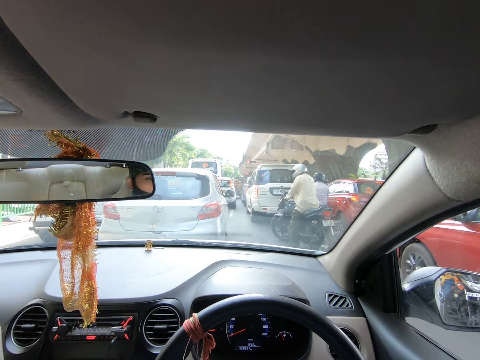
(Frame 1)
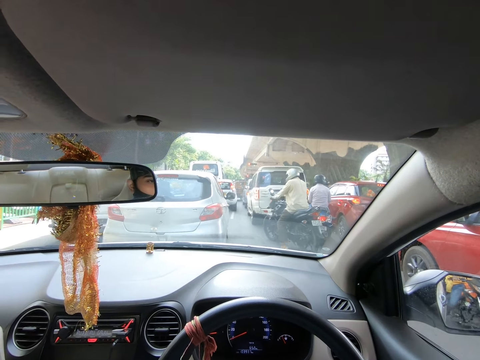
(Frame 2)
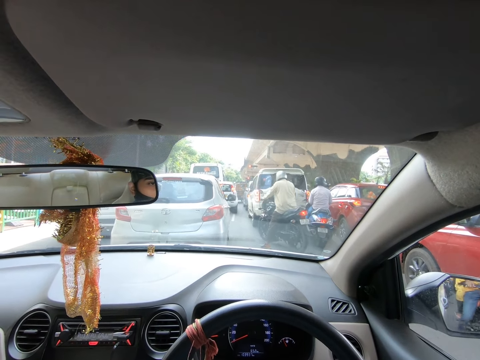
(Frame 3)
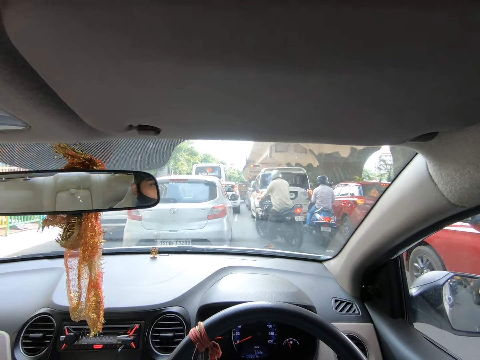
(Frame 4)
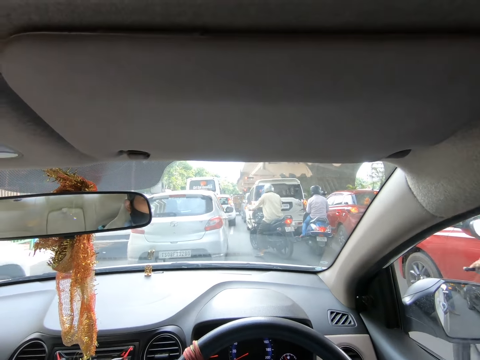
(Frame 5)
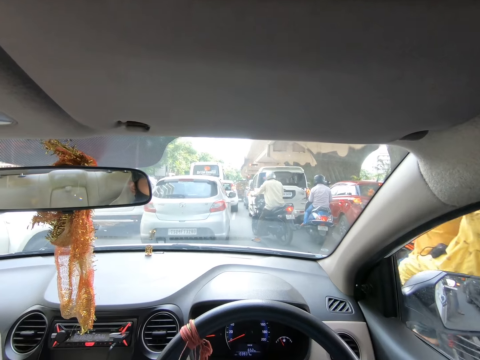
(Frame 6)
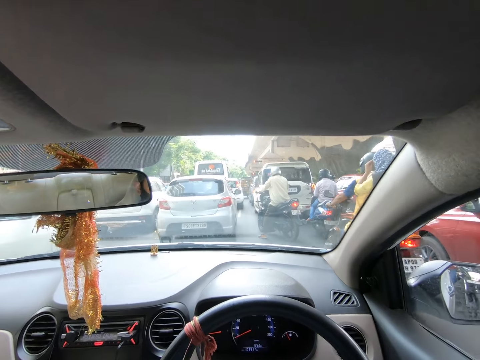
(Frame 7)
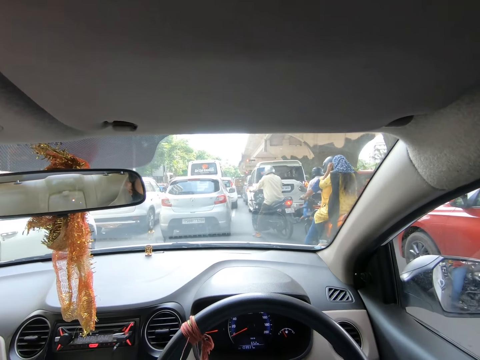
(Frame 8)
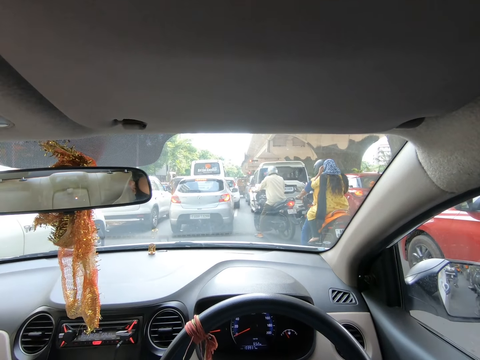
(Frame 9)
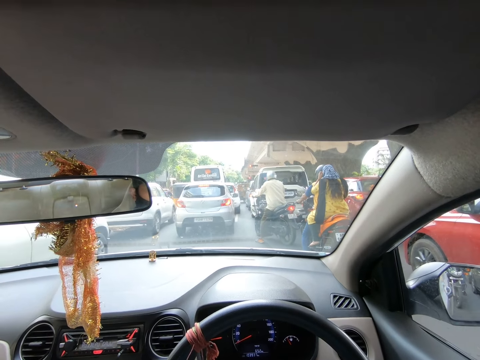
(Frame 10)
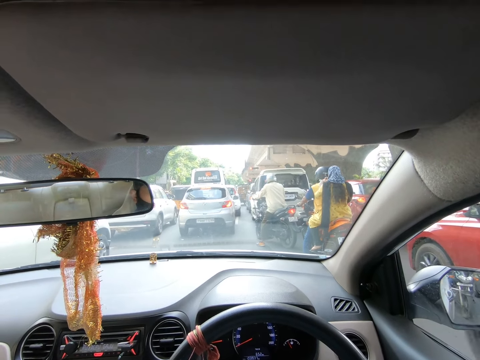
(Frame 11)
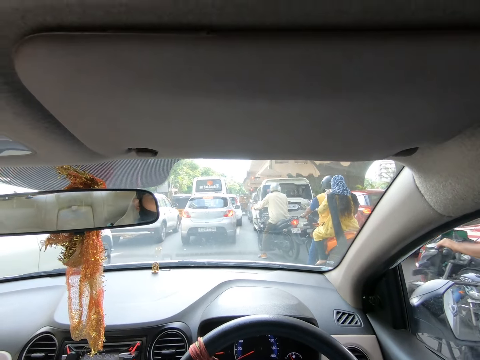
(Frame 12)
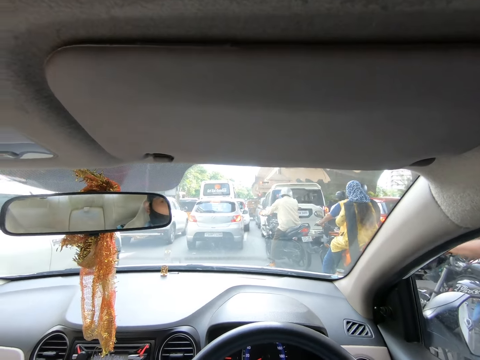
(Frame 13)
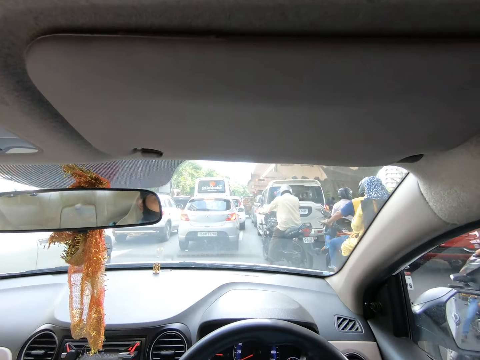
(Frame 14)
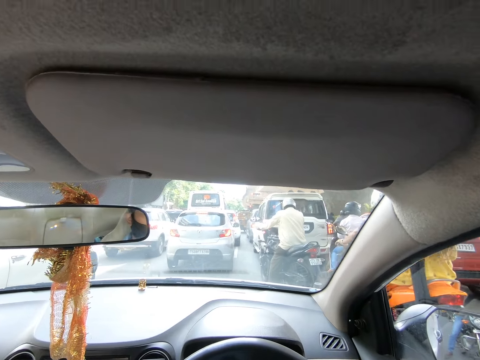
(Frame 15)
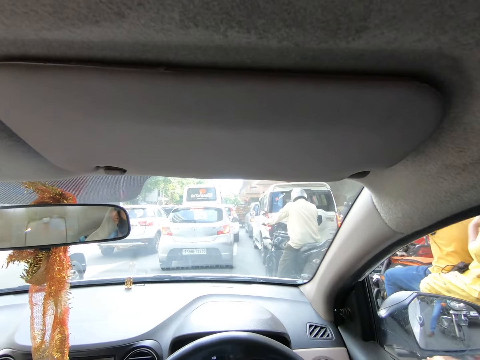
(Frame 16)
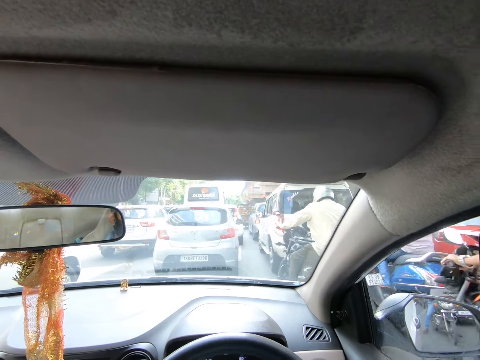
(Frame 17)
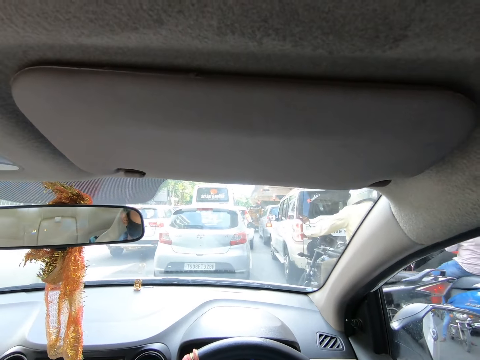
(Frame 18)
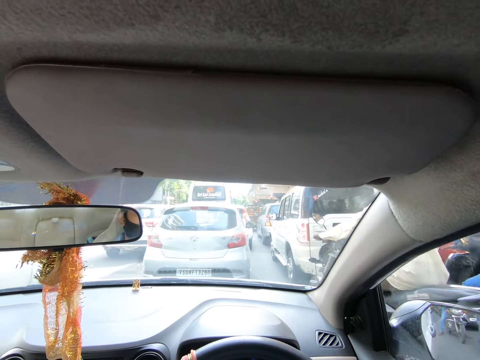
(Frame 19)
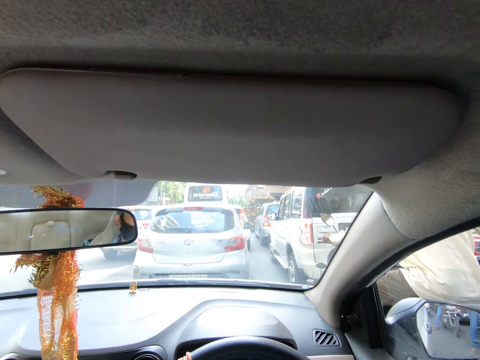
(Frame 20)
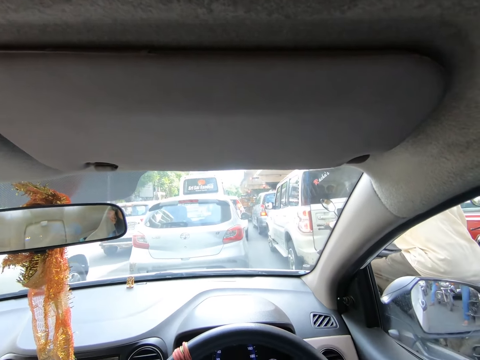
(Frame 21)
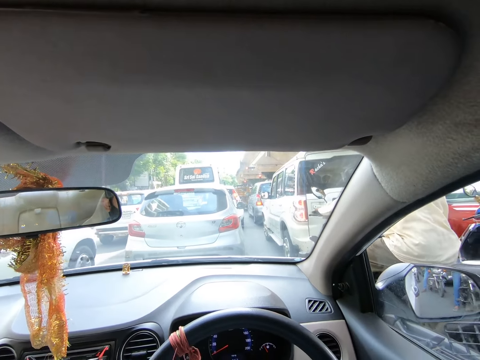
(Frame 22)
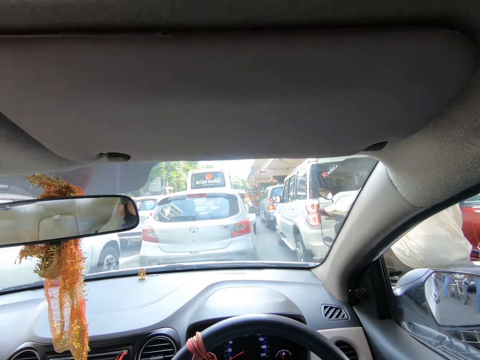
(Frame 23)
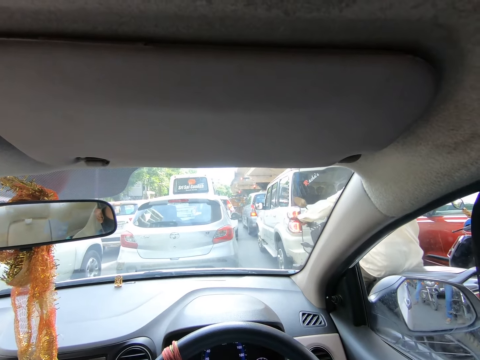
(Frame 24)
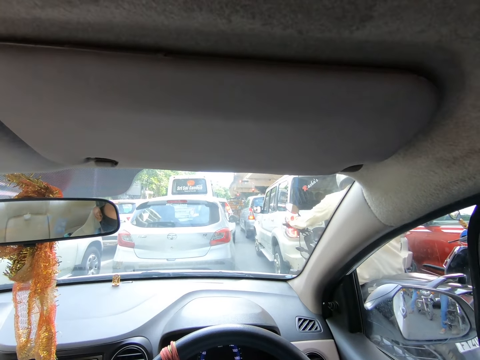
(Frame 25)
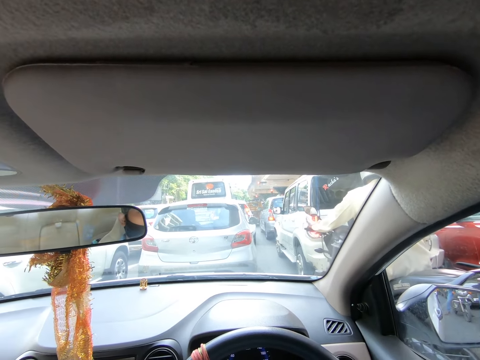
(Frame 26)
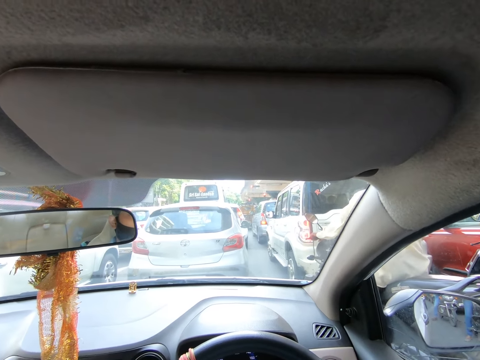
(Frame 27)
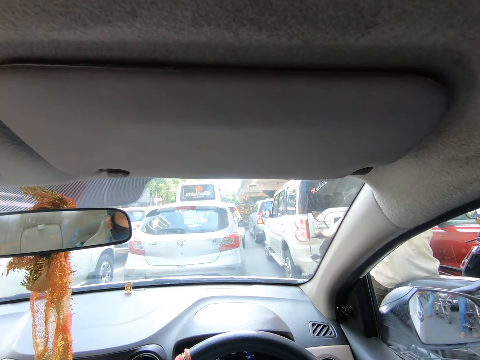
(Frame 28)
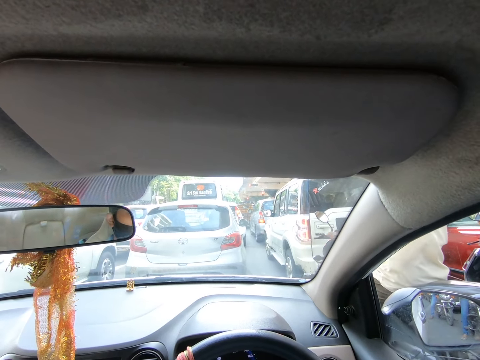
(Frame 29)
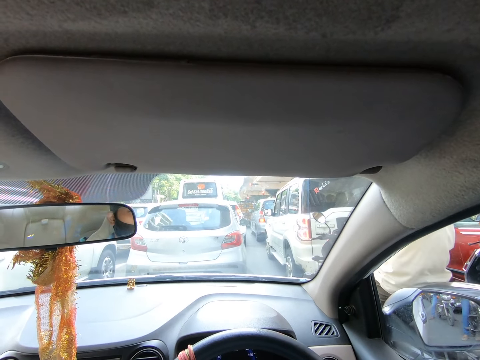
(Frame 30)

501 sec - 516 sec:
The camera wearer drives the car with both hands on the steering wheel. They stop the car at the traffic point.

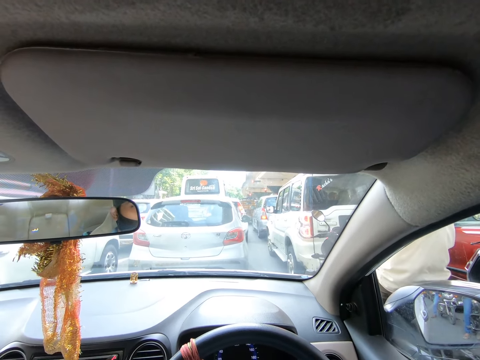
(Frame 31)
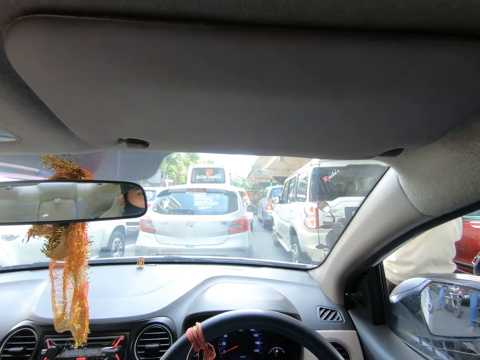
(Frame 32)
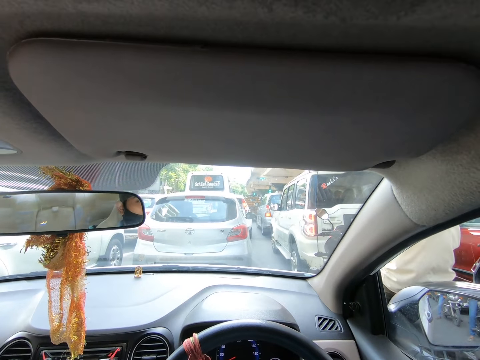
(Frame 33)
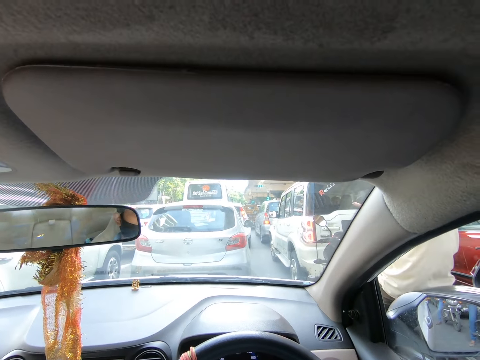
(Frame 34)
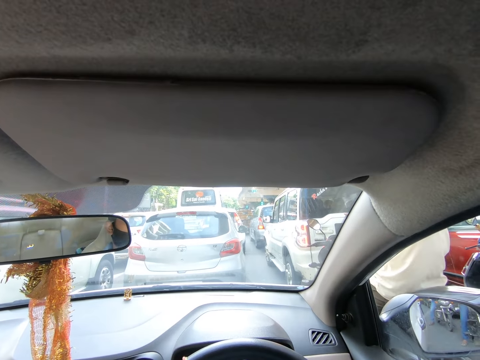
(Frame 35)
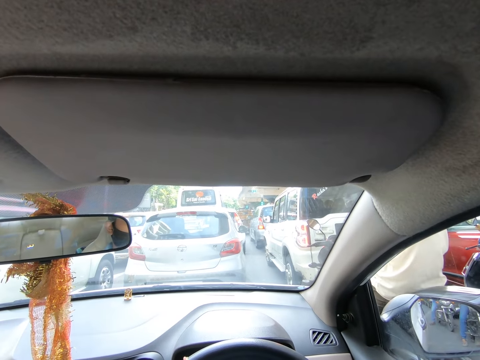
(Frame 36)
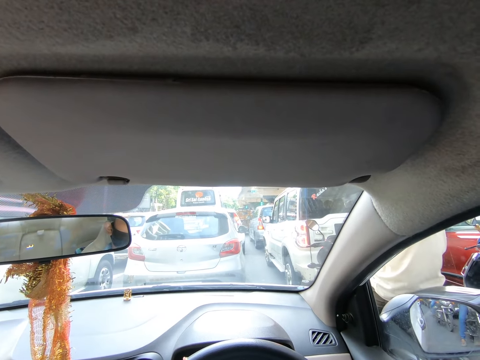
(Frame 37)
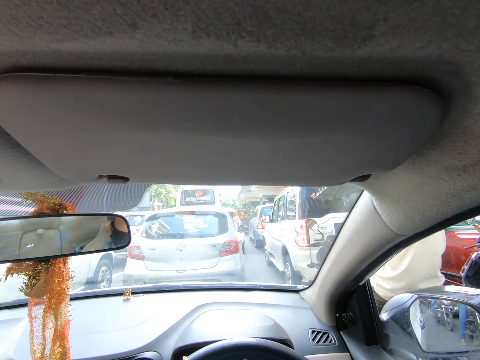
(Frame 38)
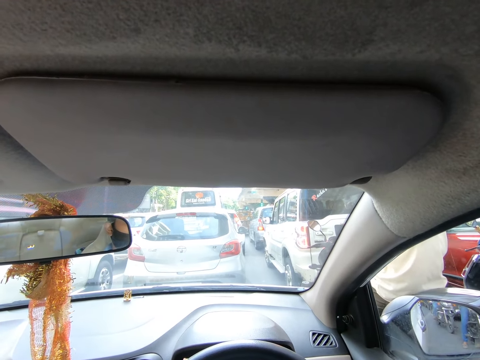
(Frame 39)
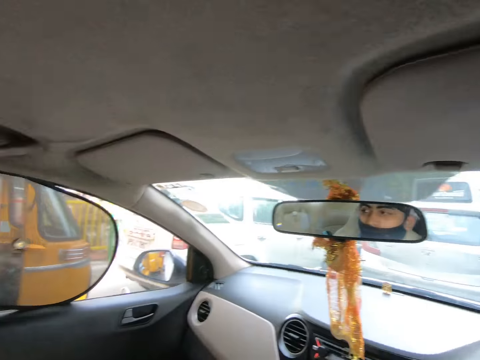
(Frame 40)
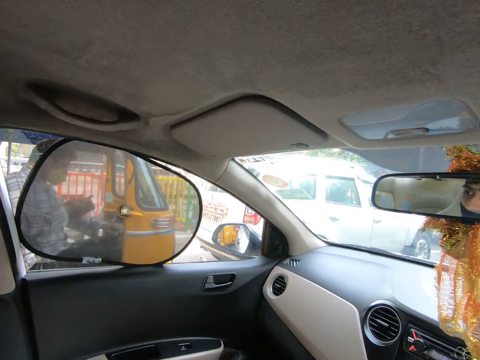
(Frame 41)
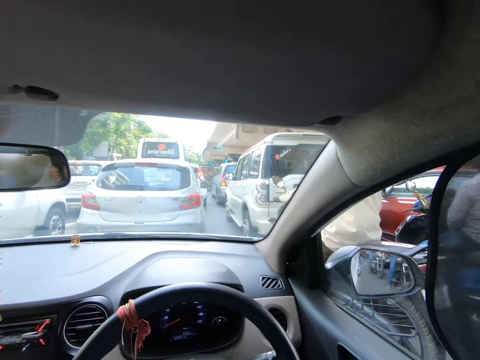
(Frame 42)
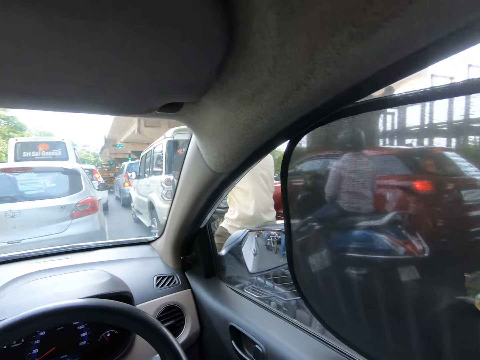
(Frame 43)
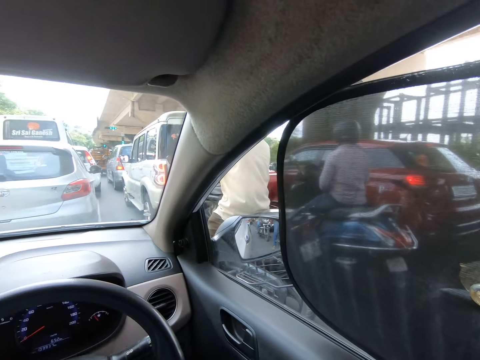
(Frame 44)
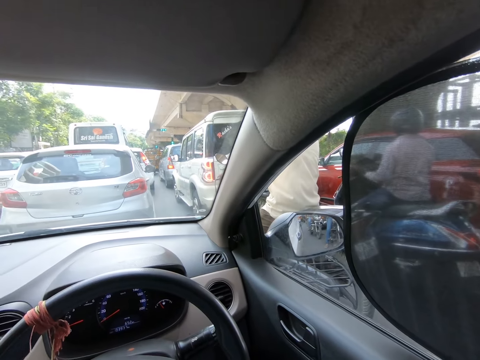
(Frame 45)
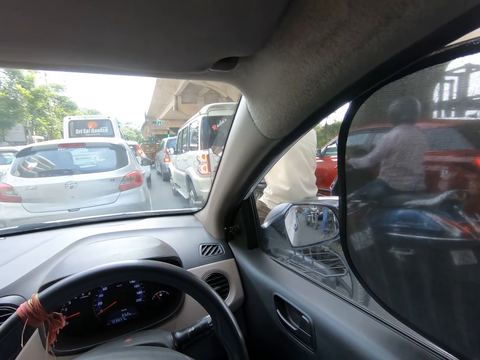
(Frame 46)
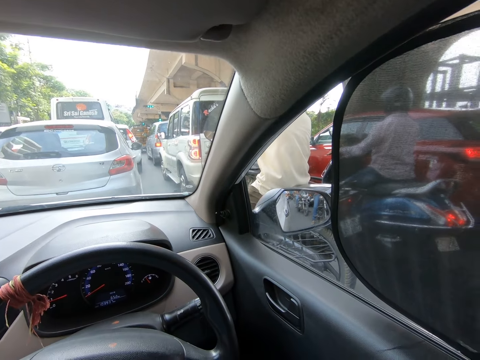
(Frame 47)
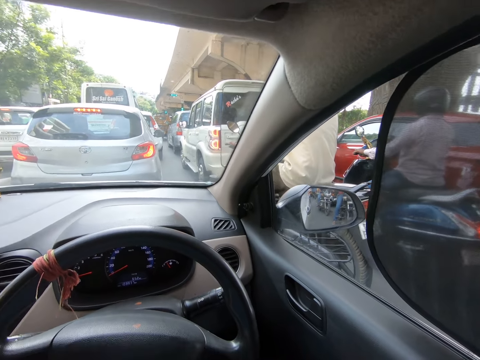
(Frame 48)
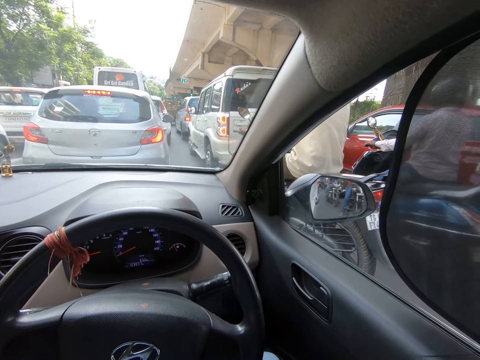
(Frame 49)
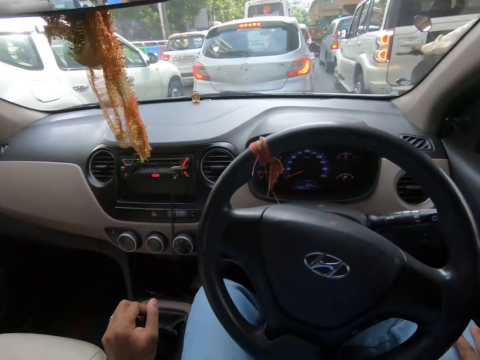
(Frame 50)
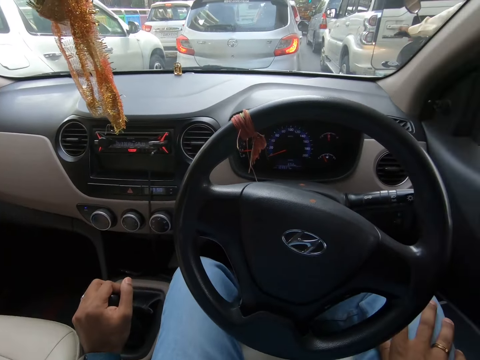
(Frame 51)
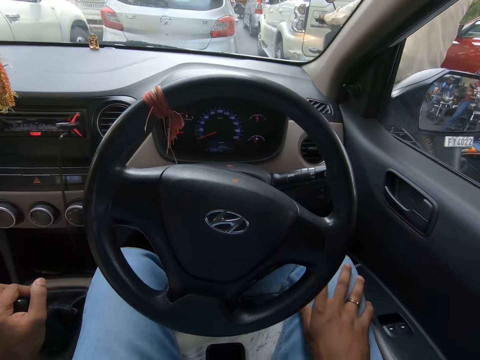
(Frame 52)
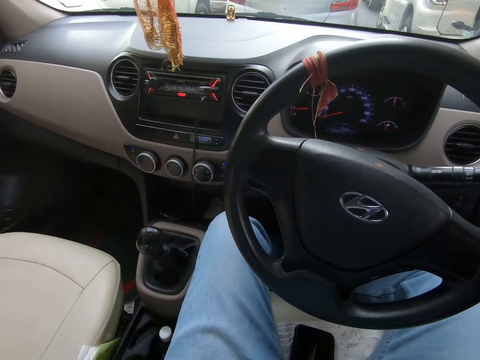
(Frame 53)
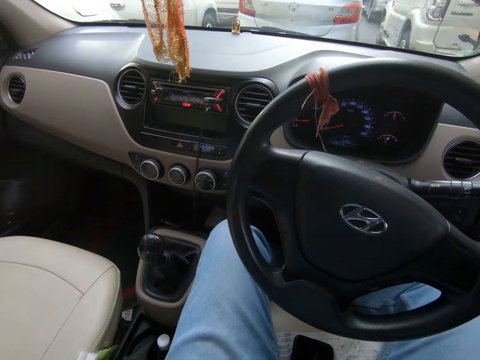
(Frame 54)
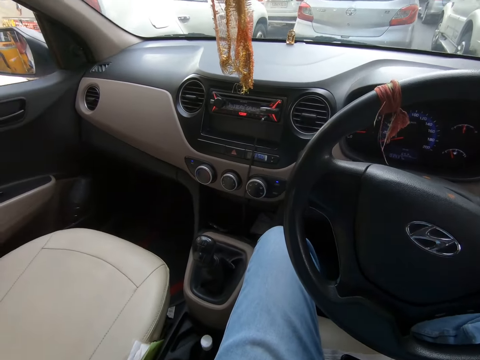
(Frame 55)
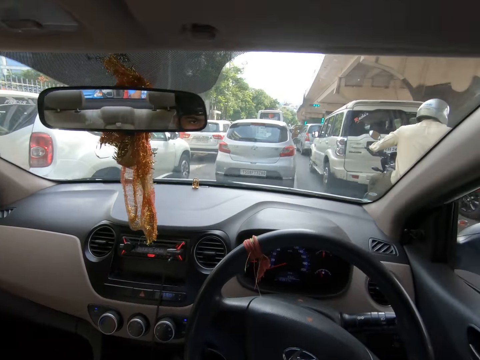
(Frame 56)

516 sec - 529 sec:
The camera wearer looks at the window. They look at the window again. They look down.
